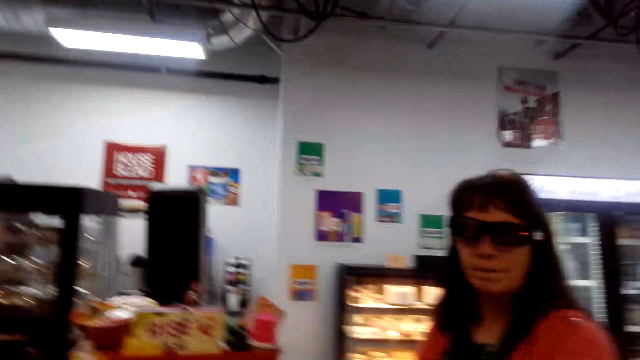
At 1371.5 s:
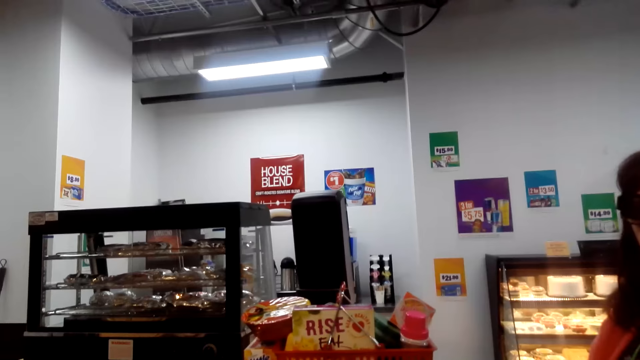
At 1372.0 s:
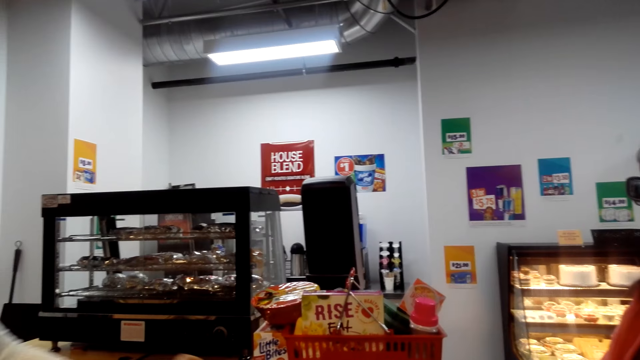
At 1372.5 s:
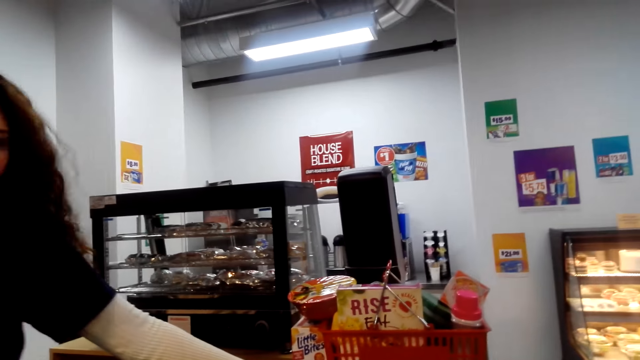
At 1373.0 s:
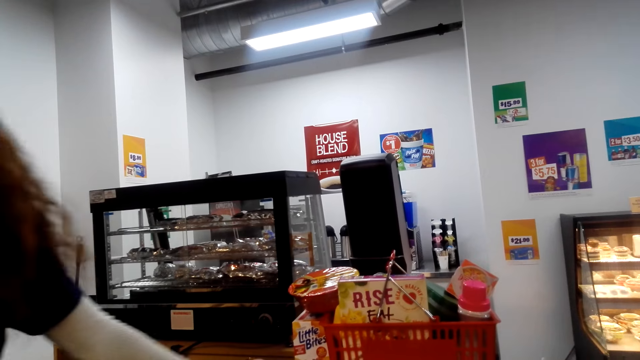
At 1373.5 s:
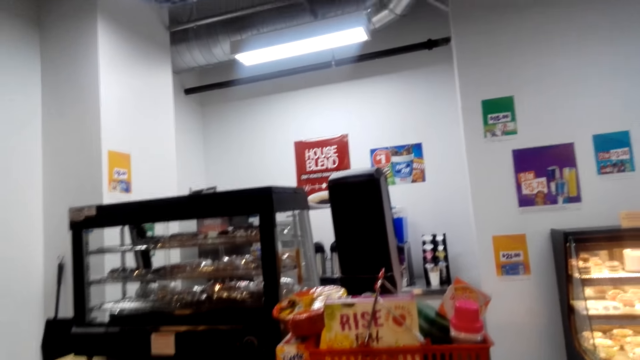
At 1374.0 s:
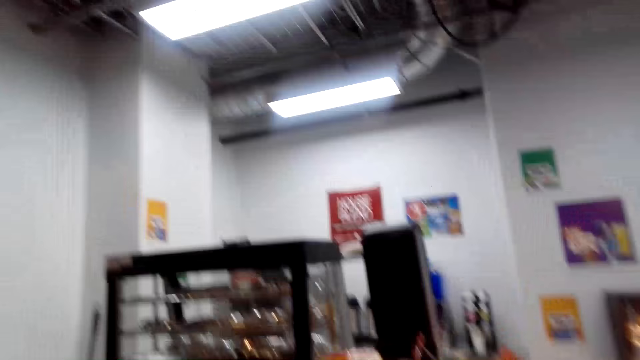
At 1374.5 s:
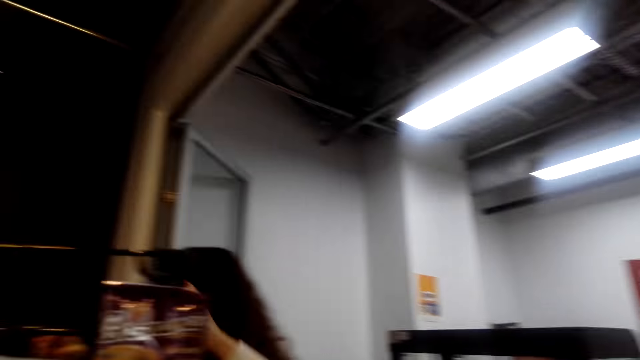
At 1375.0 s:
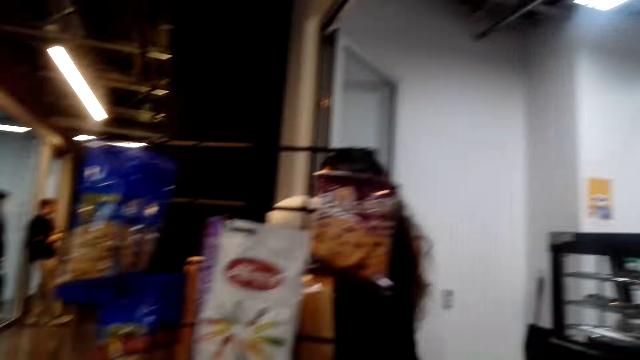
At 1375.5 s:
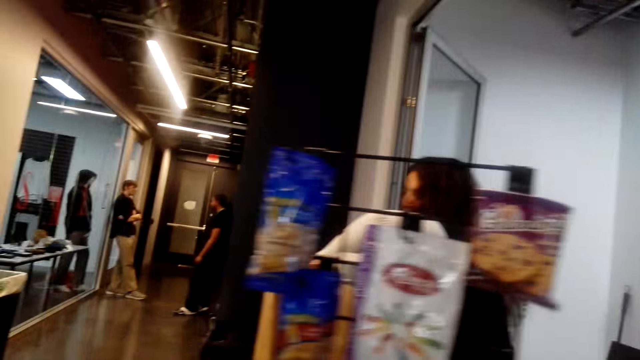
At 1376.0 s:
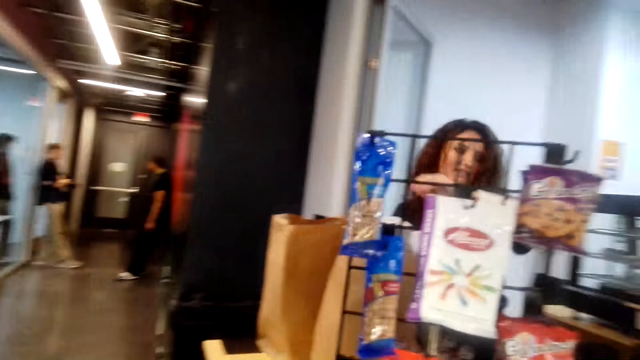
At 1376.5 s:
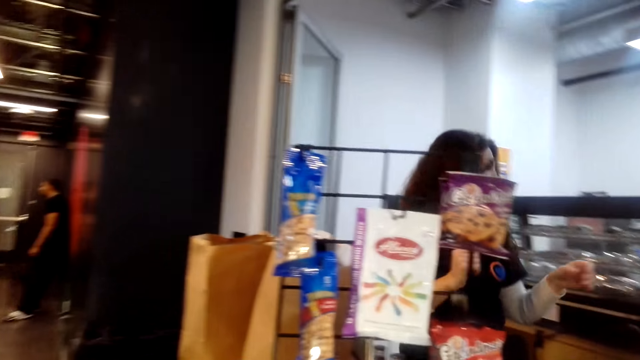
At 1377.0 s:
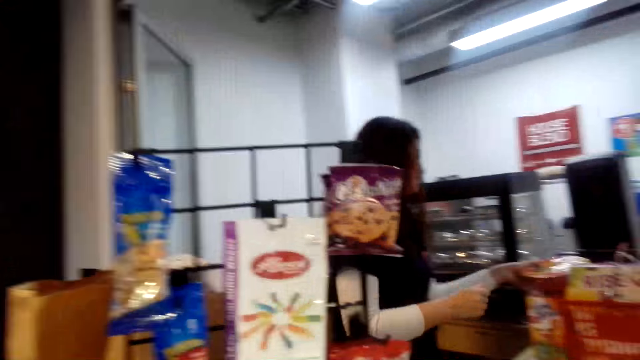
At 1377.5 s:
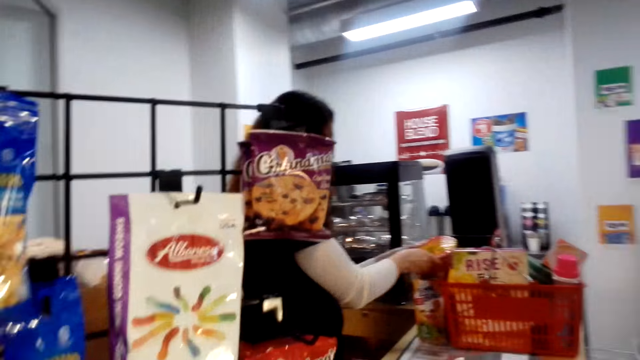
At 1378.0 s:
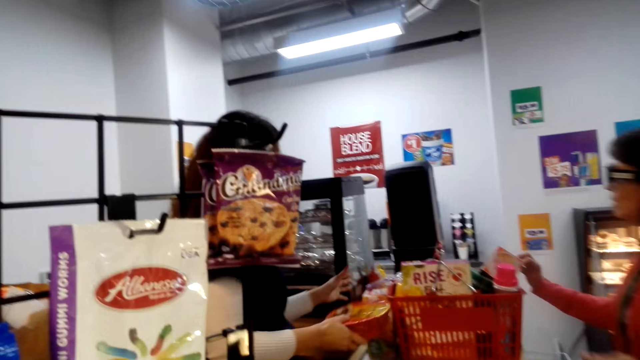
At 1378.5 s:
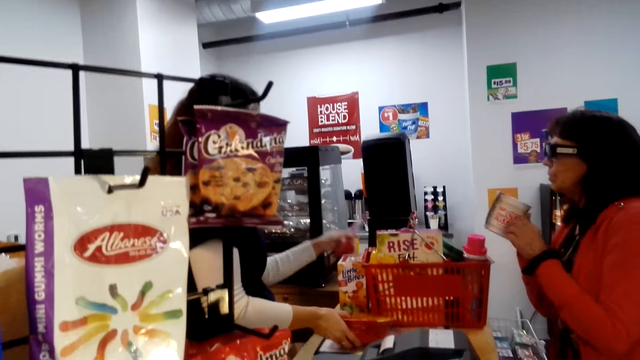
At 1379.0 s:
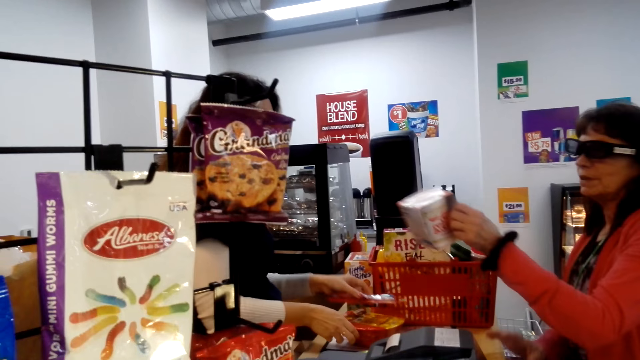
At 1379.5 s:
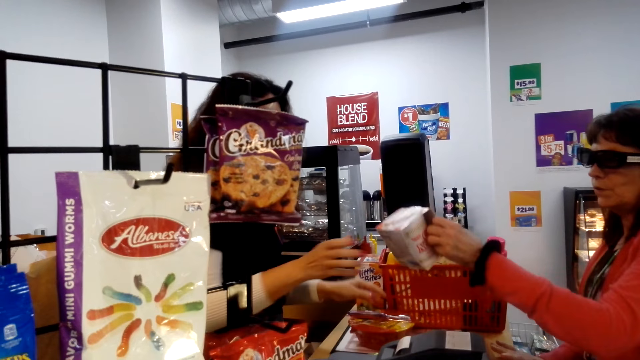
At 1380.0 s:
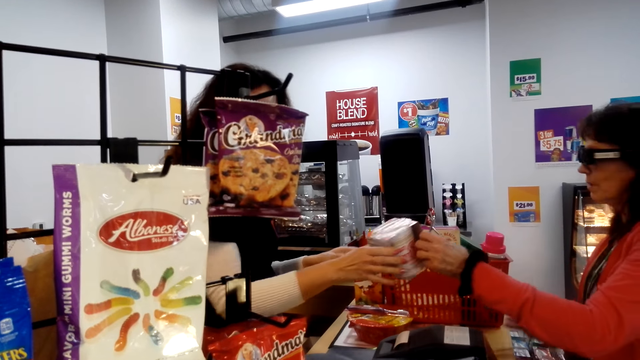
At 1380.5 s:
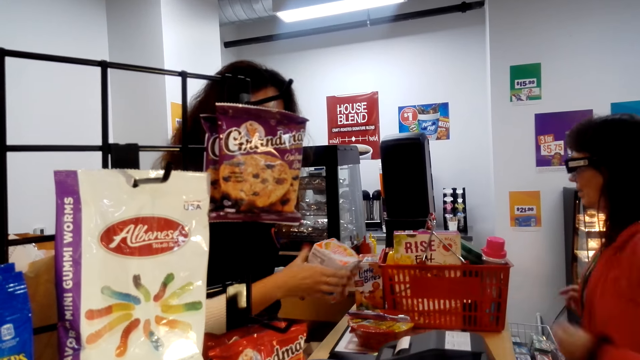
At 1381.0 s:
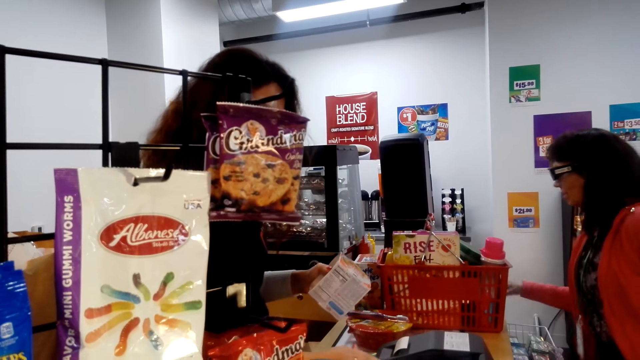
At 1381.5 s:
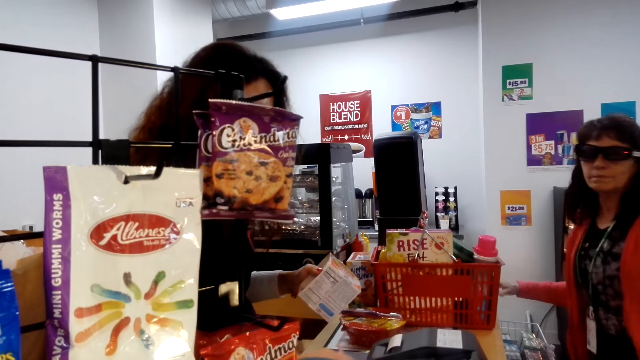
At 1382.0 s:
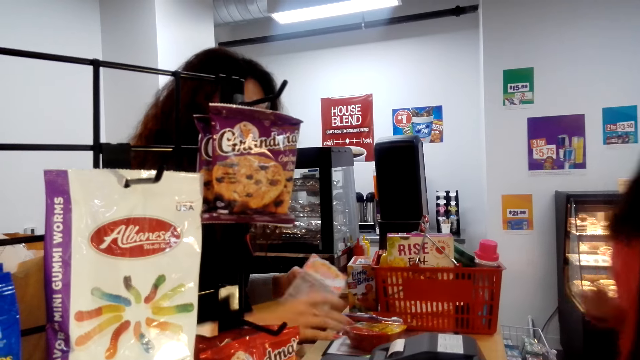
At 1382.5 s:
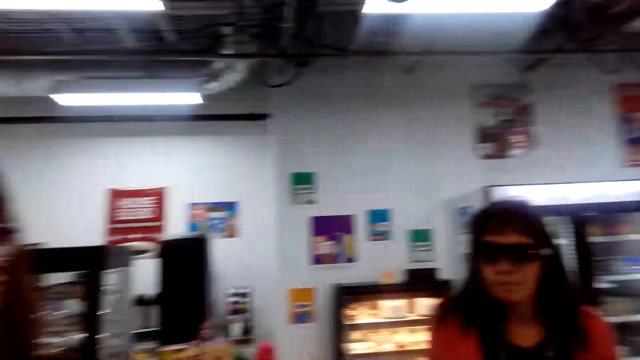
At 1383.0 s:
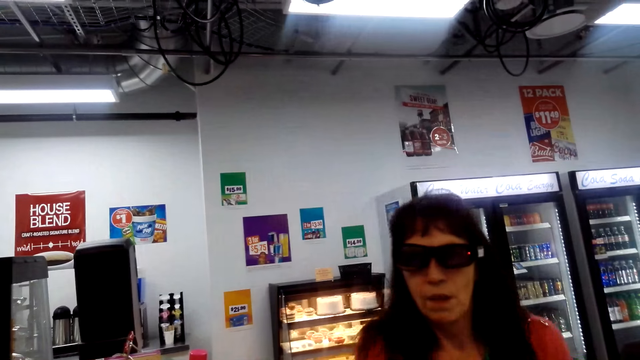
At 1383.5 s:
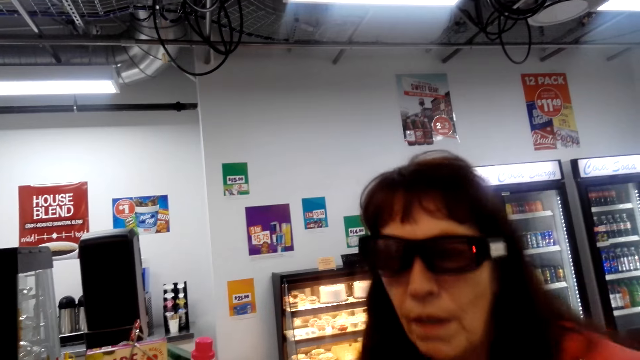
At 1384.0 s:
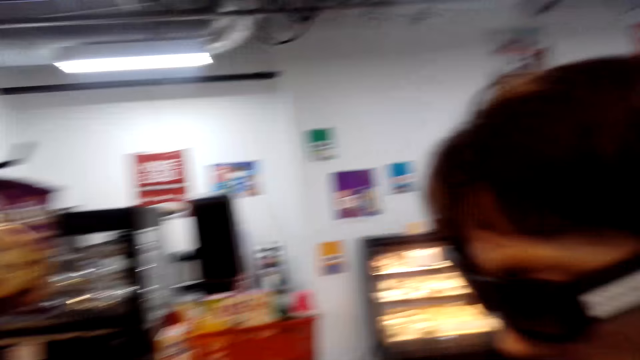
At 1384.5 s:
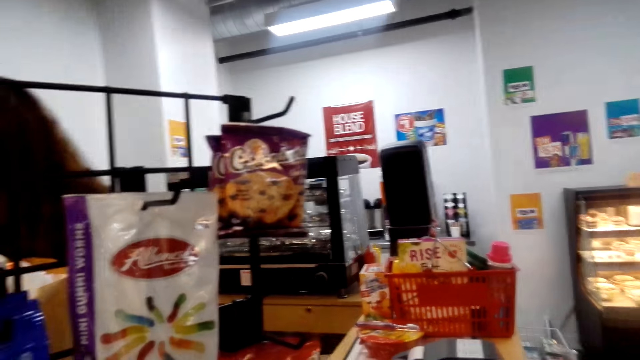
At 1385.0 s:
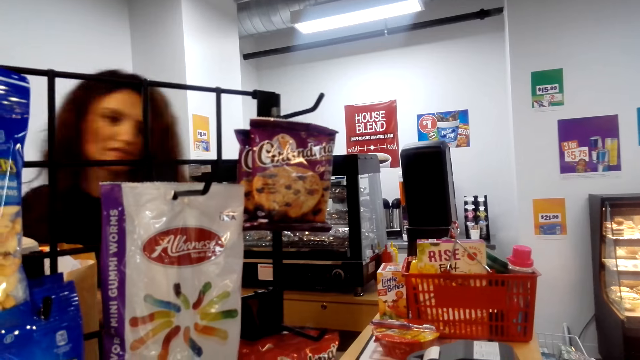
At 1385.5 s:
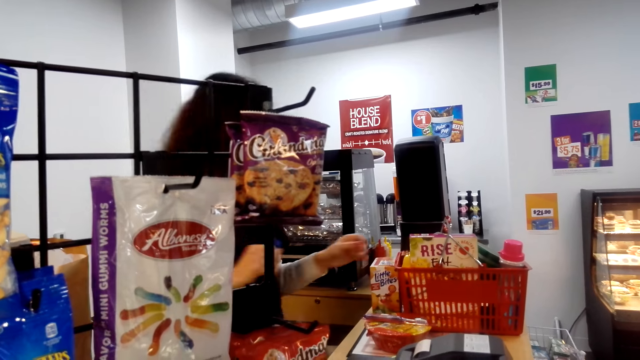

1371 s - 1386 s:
A woman converses with the camera wearer. Another woman converses with the camera wearer. The camera wearer looks around. They walk sideways. The other woman picks something. The first woman holds a tin. The first woman gives the other woman the tin. The other woman receives the tin from the first woman. The other woman types on a calculator. The camera wearer looks in front. The first woman converses with the other woman.

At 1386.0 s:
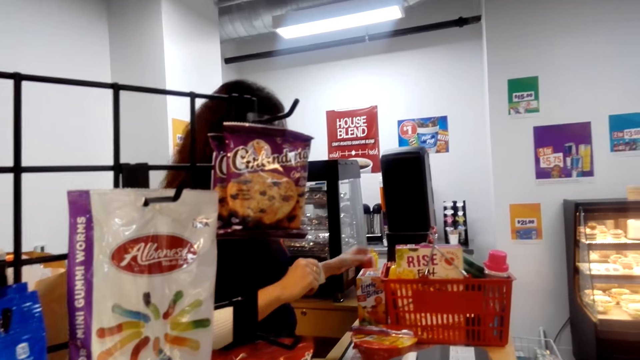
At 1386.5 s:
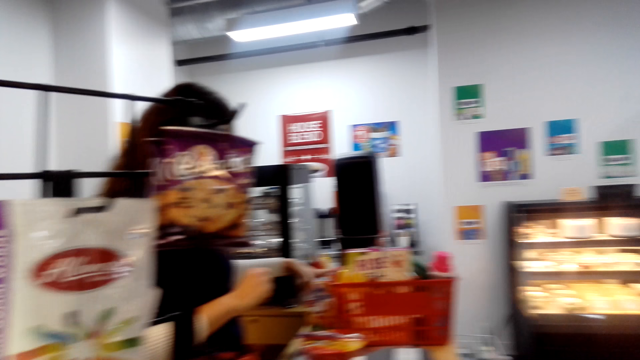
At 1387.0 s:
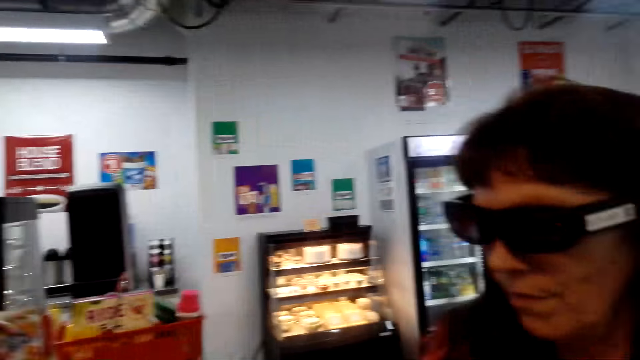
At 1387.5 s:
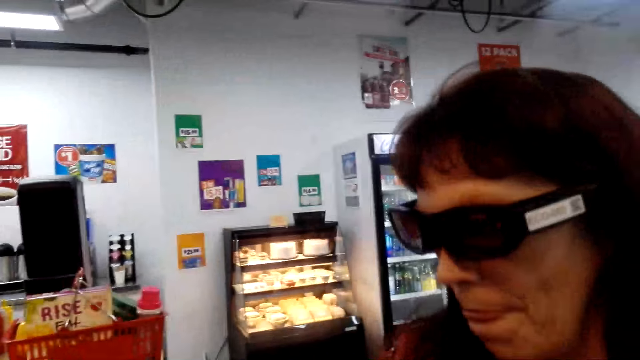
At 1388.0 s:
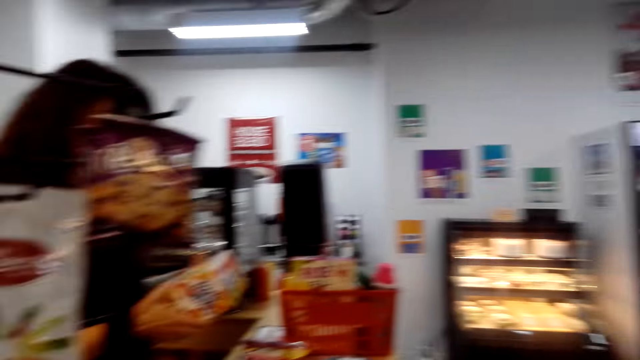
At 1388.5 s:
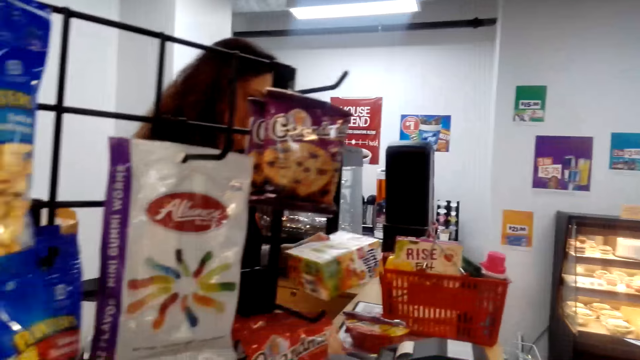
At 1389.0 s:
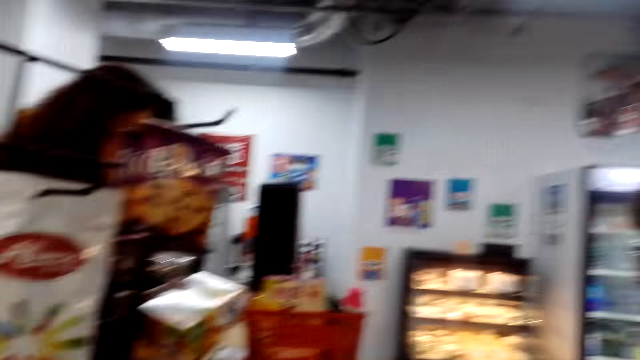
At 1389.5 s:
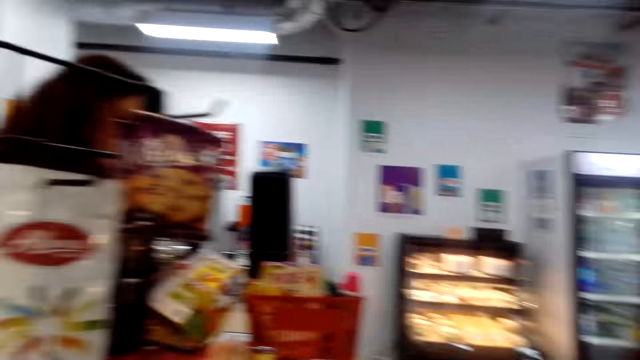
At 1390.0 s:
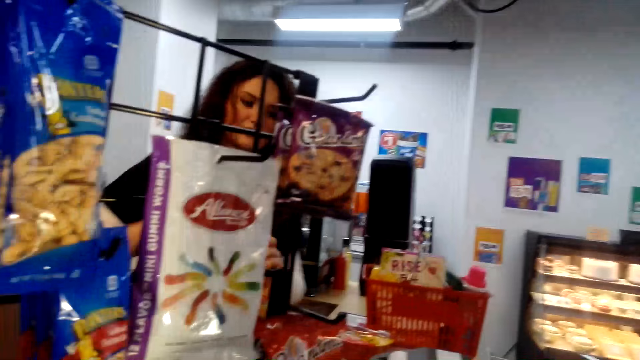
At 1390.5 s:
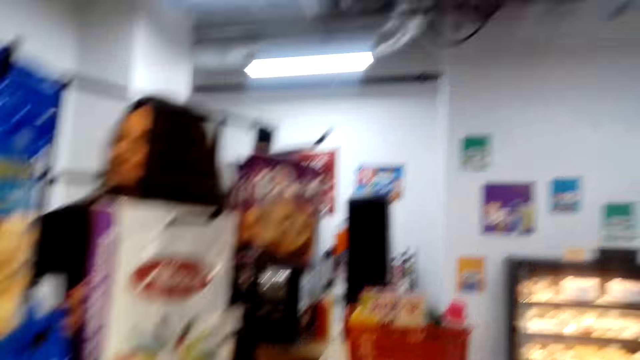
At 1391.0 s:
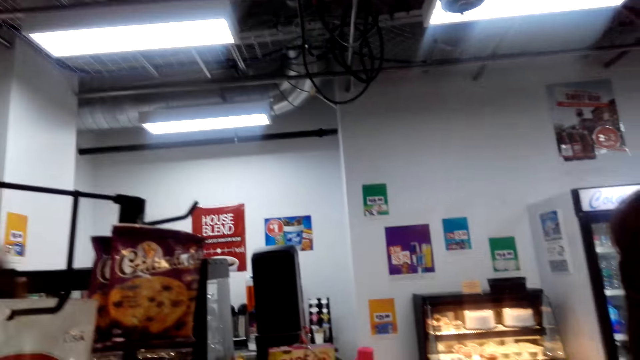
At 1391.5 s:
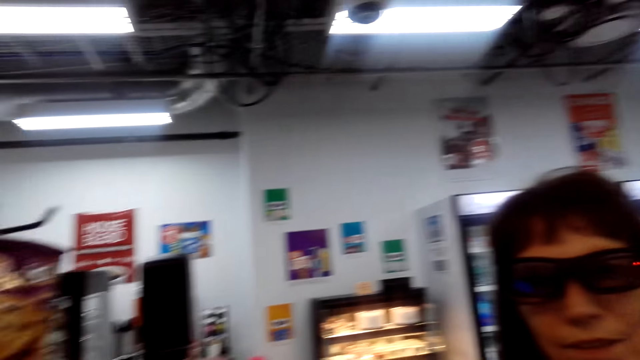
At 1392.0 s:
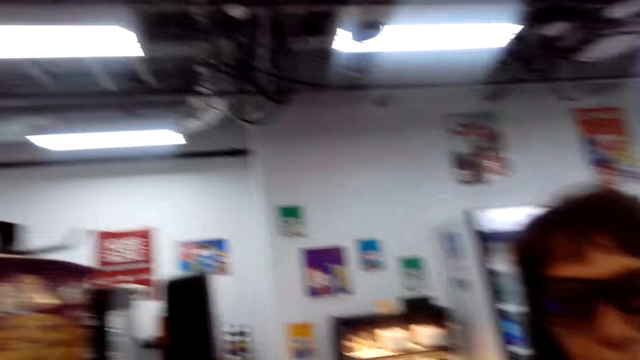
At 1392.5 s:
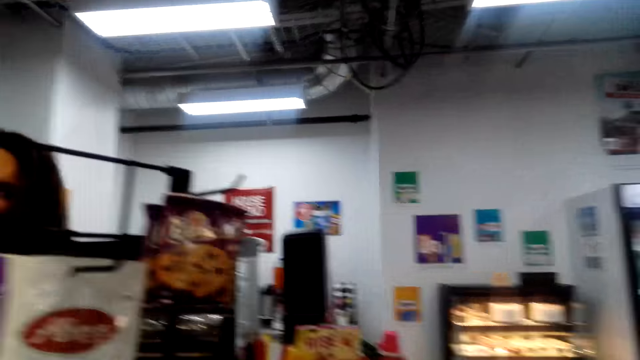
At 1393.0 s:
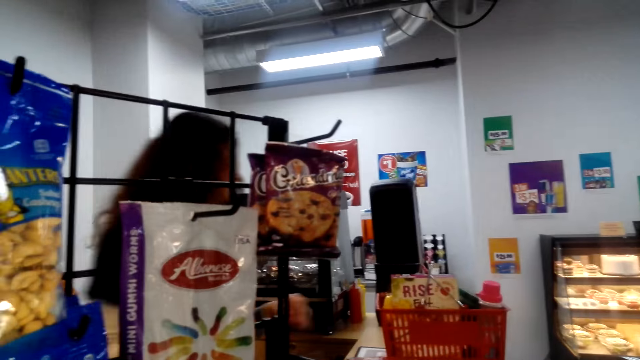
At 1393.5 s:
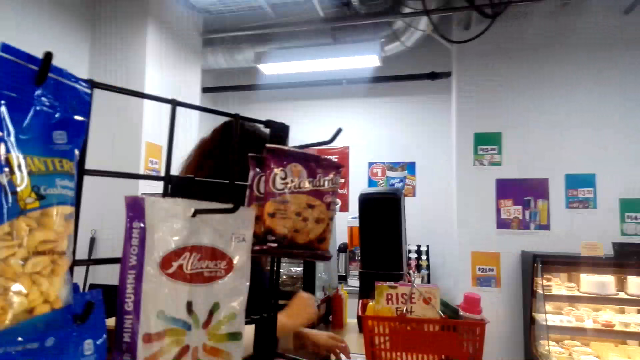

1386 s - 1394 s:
The camera wearer looks sideways. They look around. They look in front.
